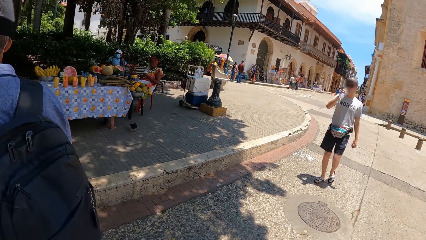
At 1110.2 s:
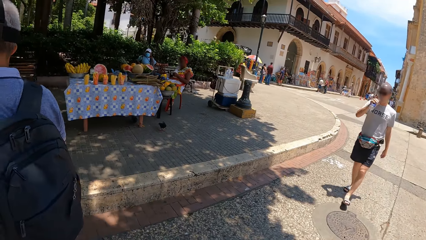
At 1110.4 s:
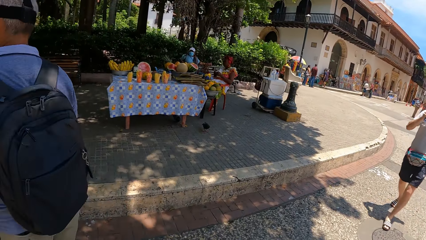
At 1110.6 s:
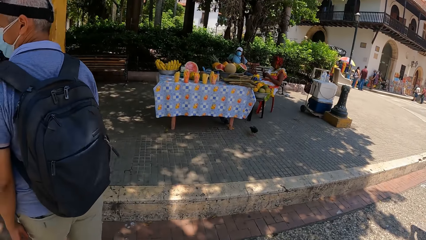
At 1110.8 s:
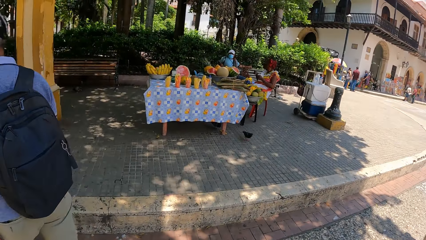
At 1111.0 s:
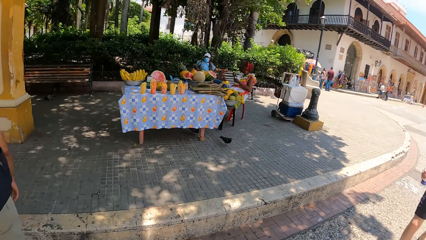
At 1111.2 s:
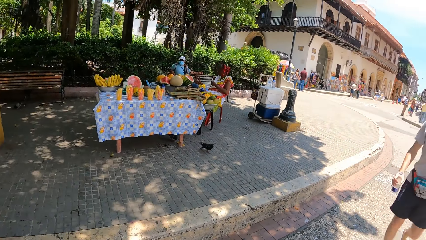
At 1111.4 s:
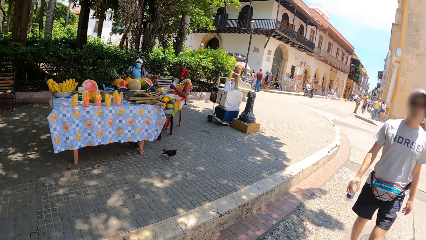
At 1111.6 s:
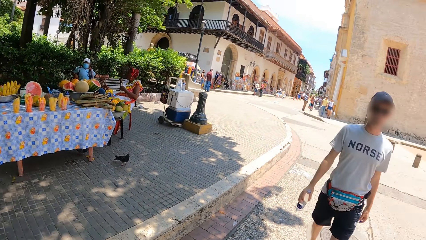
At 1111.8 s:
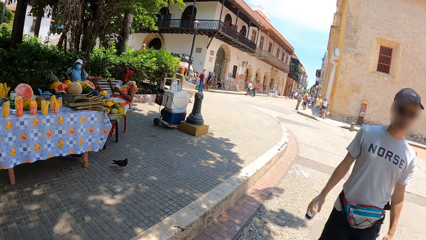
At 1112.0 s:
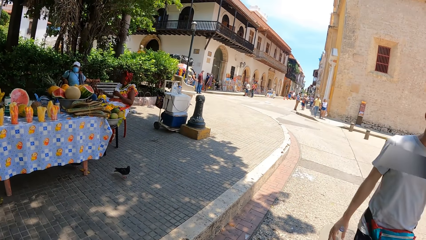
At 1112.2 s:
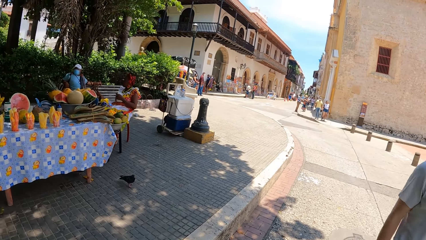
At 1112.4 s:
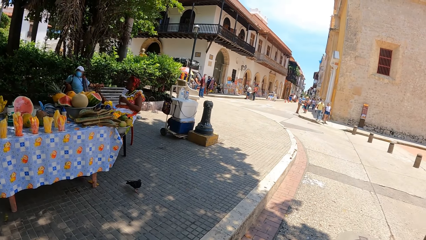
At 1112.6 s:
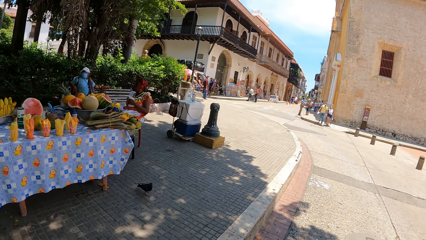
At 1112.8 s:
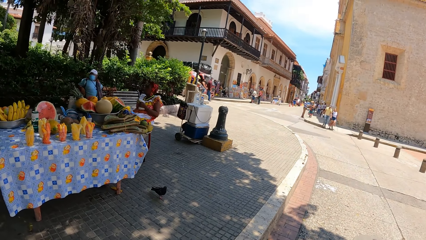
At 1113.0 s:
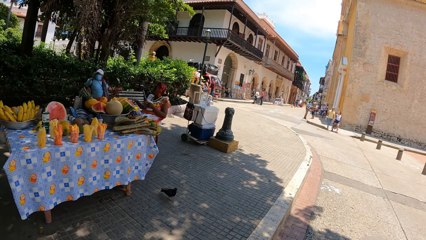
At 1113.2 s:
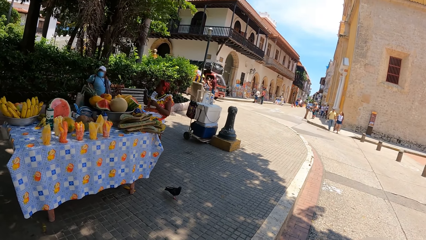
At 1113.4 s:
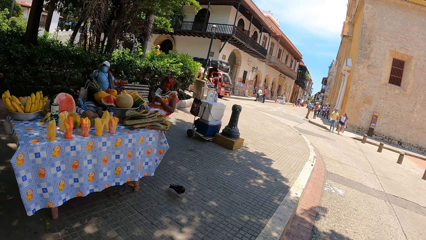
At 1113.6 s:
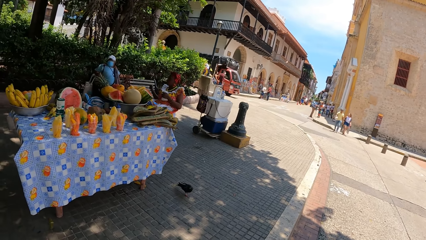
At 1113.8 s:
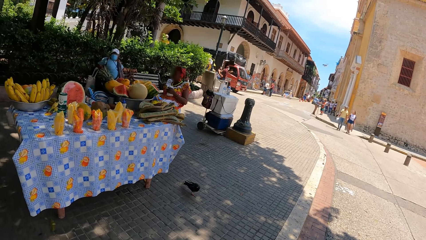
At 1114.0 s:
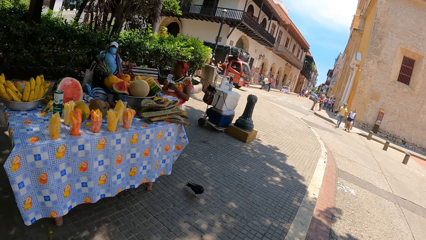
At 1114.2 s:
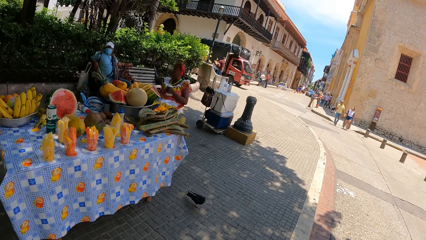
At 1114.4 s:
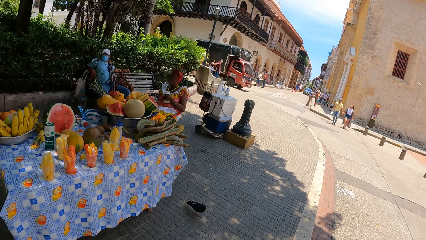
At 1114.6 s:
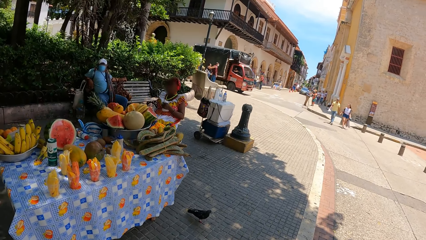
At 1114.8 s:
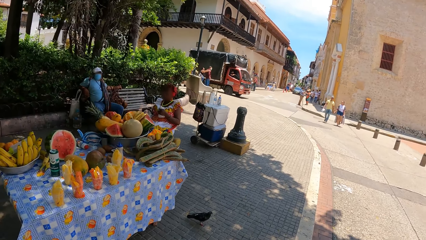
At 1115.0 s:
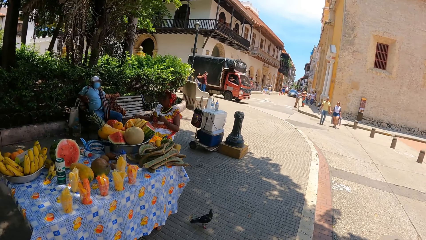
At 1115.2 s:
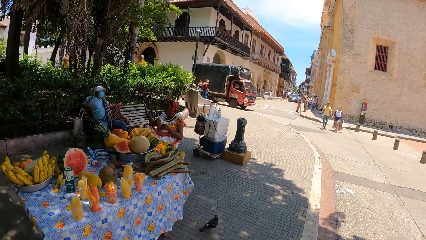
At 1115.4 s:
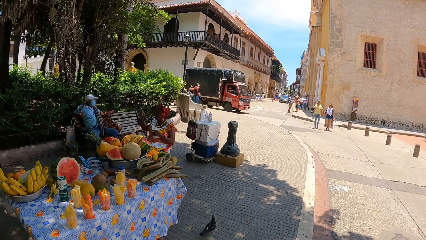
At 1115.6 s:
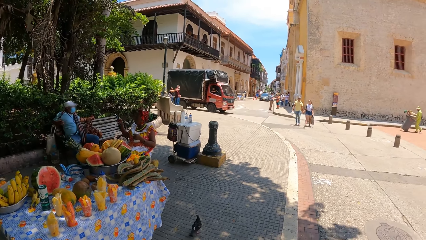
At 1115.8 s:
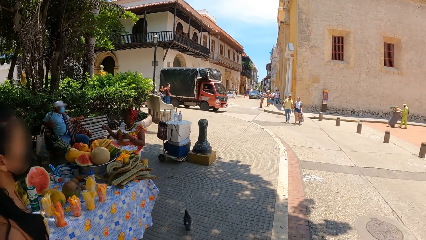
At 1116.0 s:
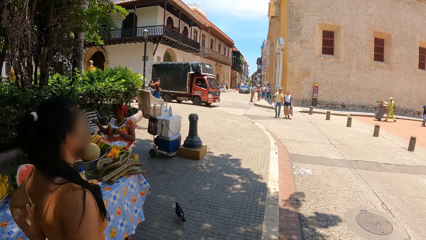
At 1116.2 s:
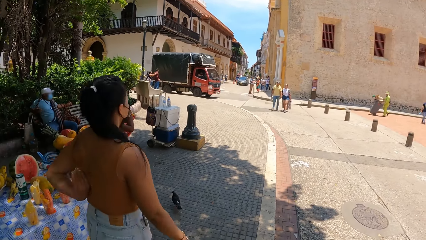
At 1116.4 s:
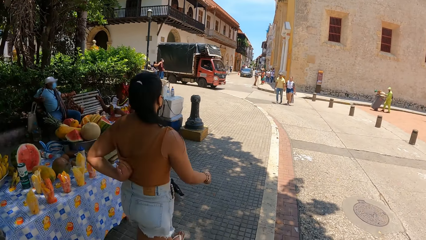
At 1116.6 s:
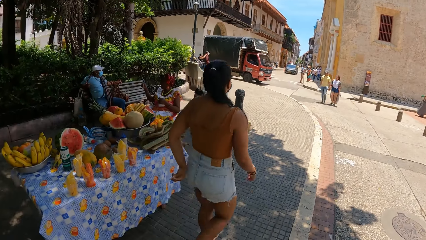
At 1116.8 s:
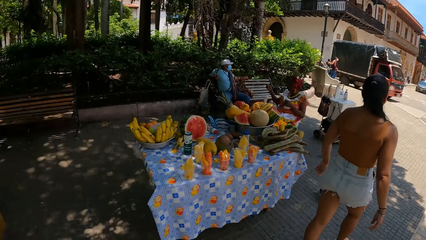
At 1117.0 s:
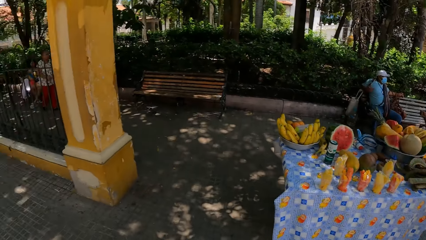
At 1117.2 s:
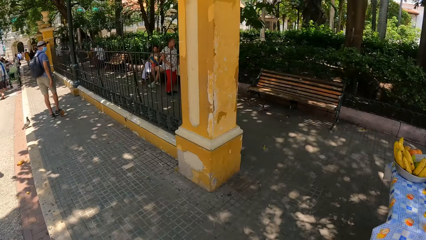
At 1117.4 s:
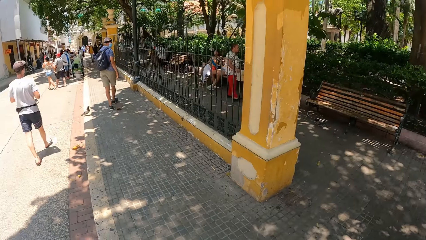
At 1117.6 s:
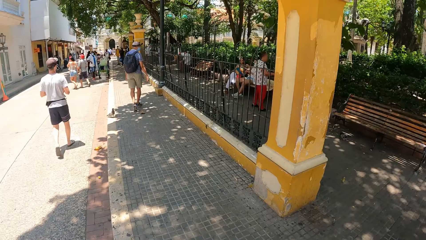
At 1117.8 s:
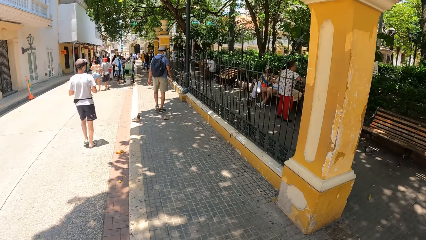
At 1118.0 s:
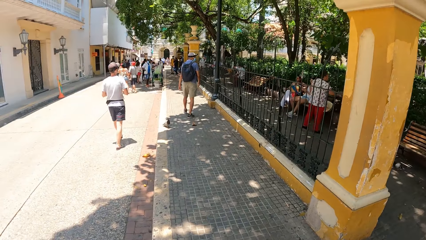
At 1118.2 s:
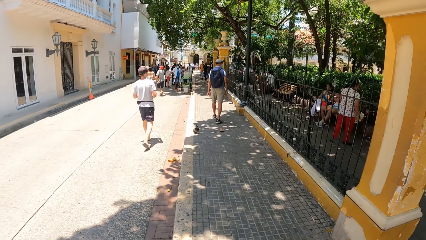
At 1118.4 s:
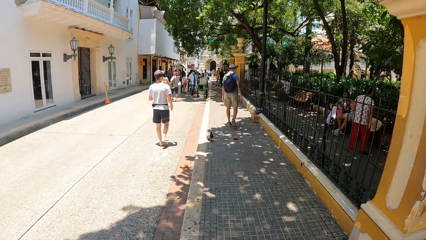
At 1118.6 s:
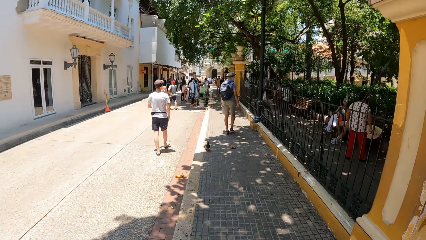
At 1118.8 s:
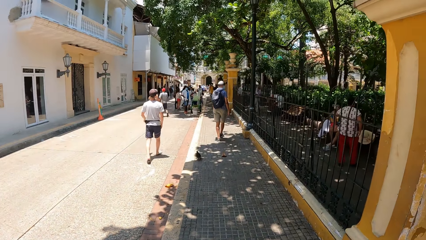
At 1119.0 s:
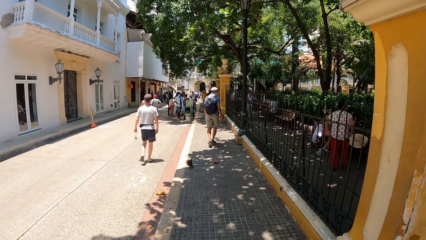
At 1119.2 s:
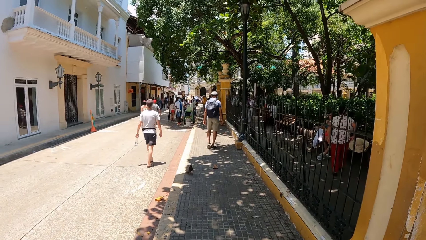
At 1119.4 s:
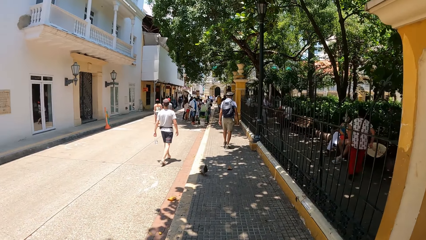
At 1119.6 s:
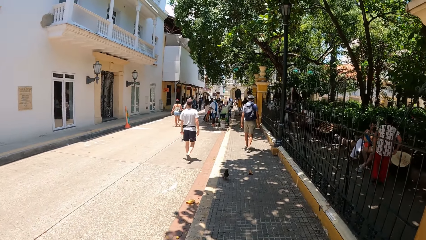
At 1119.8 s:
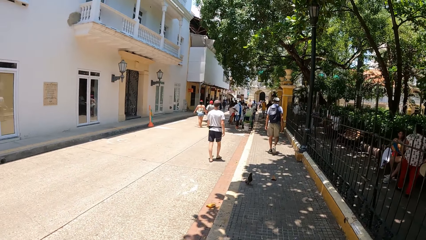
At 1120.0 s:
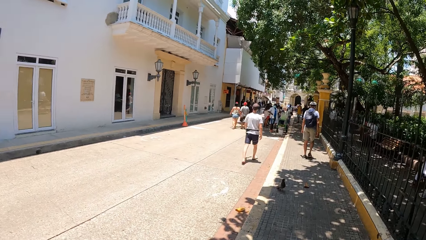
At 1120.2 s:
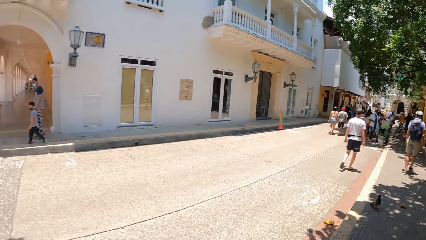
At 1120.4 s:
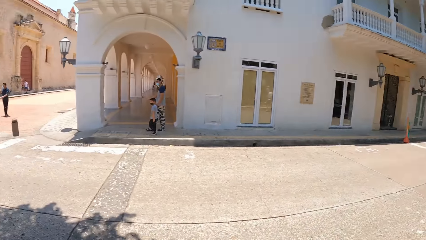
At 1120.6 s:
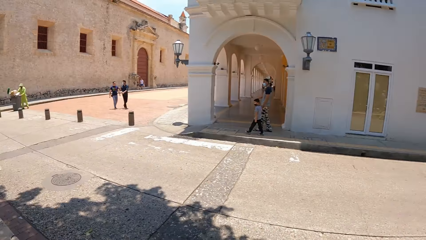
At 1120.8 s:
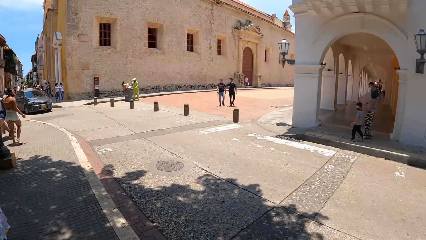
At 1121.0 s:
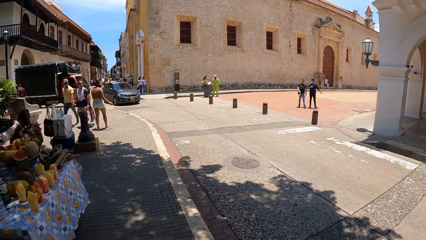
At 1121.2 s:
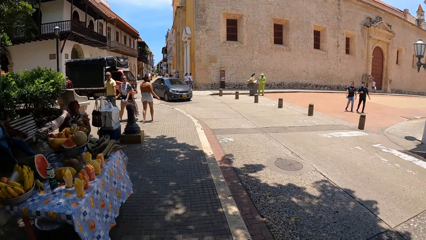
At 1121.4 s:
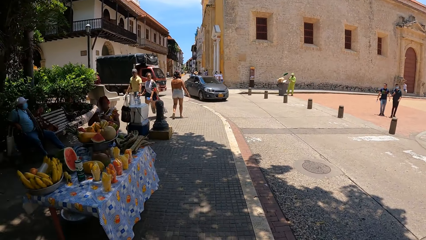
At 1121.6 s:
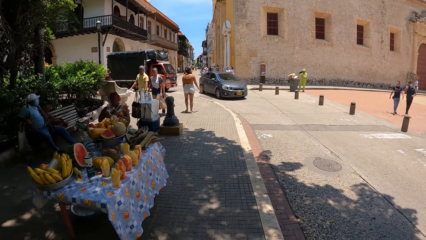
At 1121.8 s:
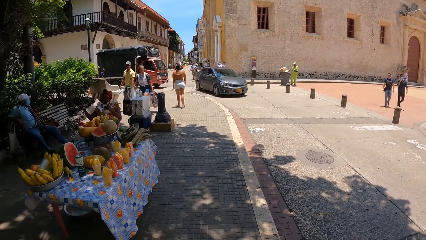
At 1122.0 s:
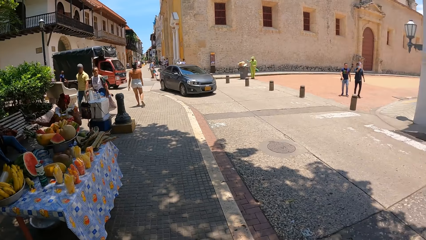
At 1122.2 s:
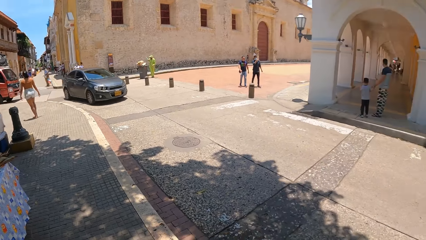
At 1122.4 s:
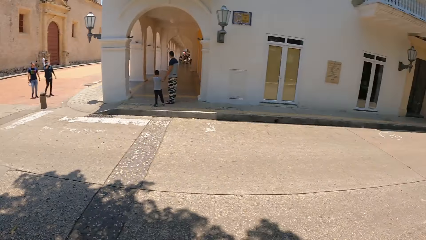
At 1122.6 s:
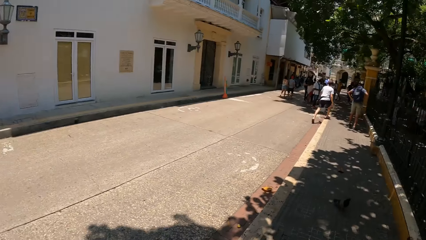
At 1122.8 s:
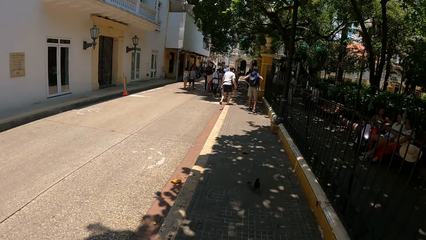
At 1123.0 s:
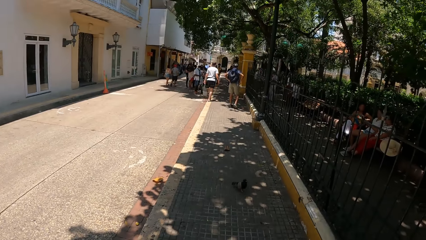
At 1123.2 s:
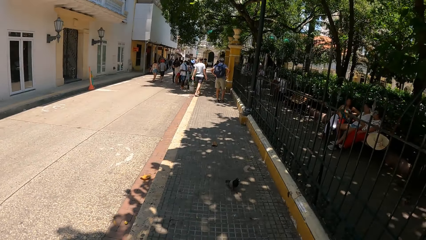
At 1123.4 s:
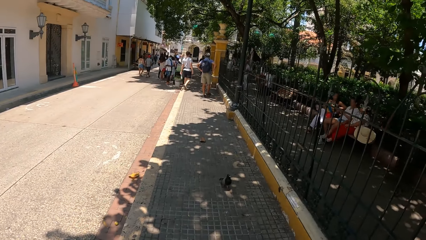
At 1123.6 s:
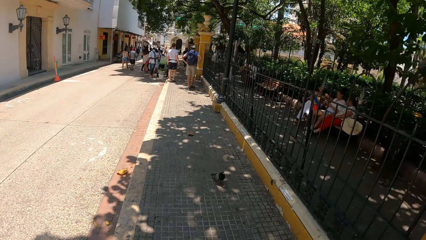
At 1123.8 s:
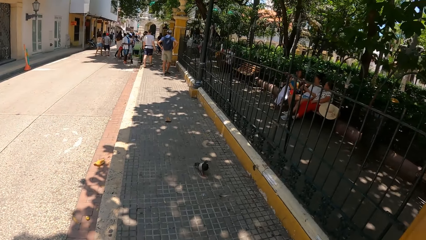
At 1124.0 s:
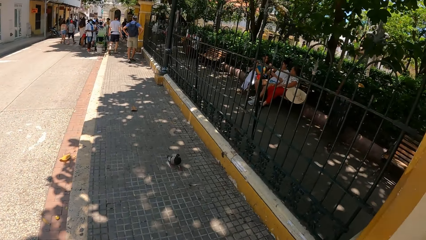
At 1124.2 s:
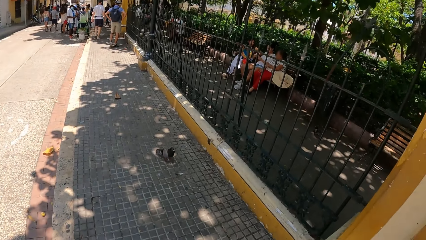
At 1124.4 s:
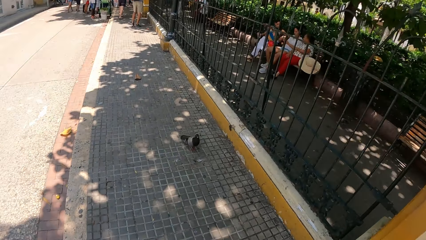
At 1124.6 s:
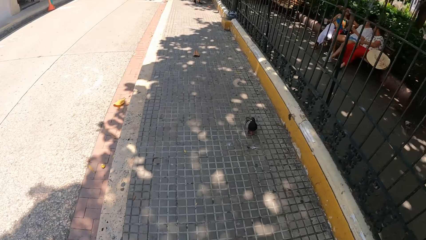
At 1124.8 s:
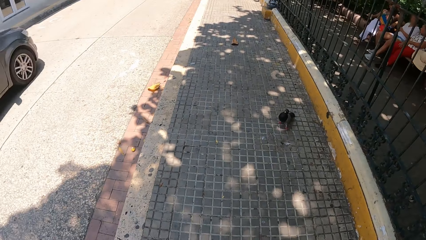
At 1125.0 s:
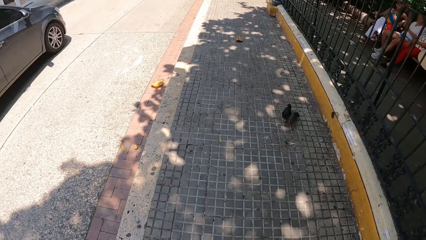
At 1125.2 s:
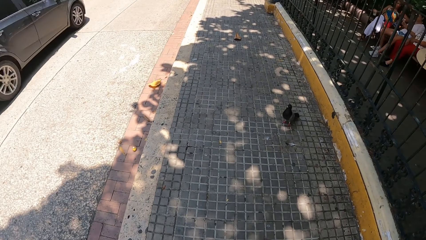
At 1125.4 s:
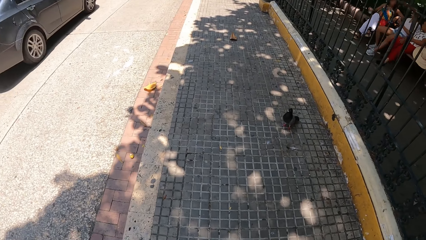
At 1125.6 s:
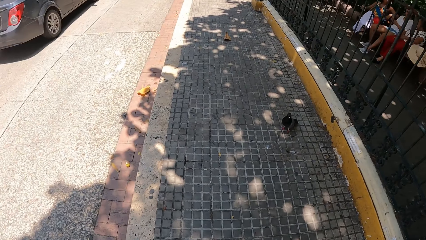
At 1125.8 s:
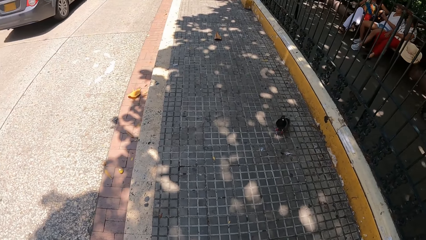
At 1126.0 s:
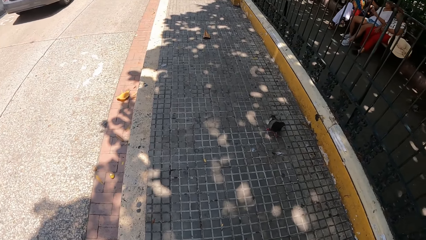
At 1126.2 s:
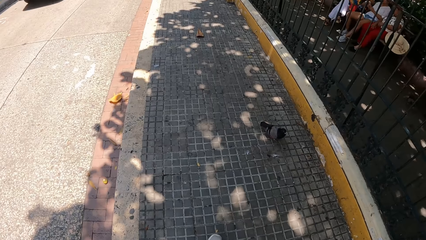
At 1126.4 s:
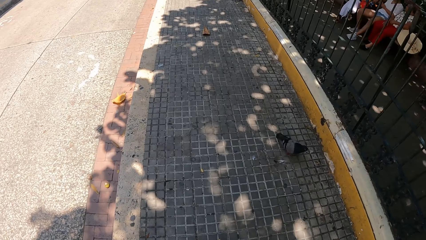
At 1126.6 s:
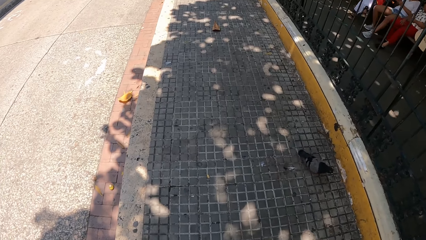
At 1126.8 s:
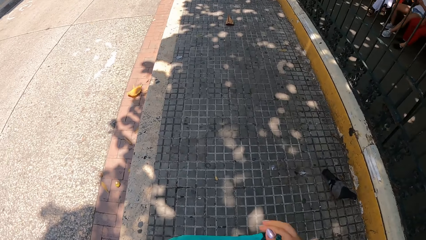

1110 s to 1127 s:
The camera wearer looks around the road. They walk along the road. They look around the road.
